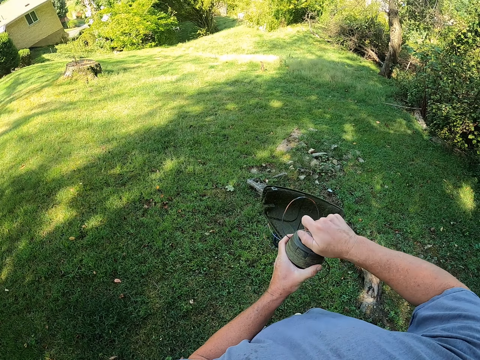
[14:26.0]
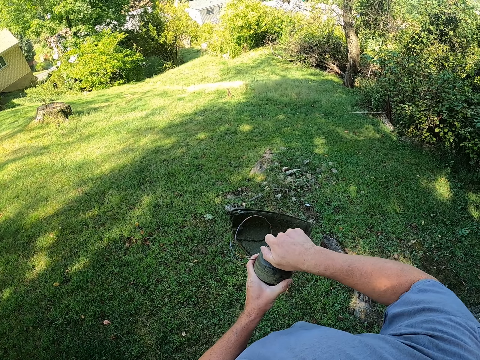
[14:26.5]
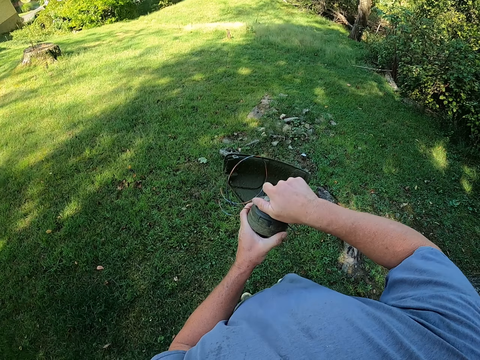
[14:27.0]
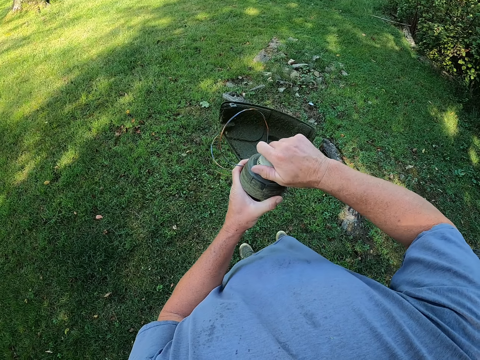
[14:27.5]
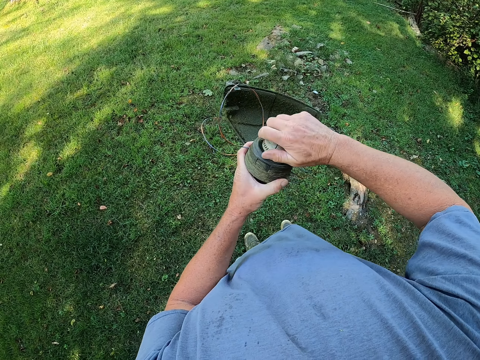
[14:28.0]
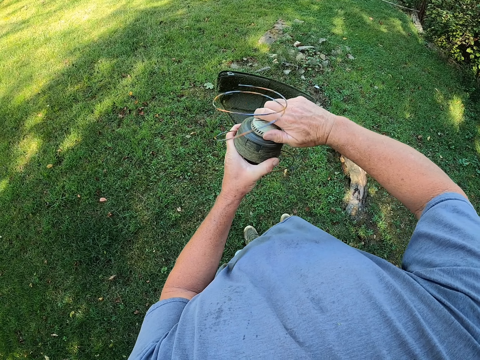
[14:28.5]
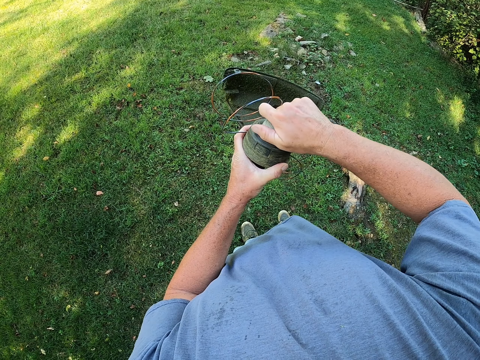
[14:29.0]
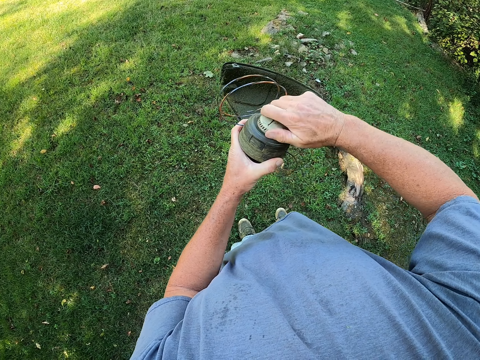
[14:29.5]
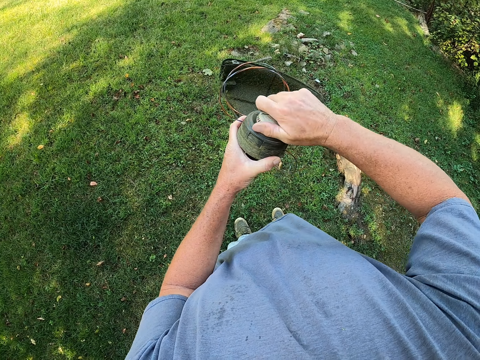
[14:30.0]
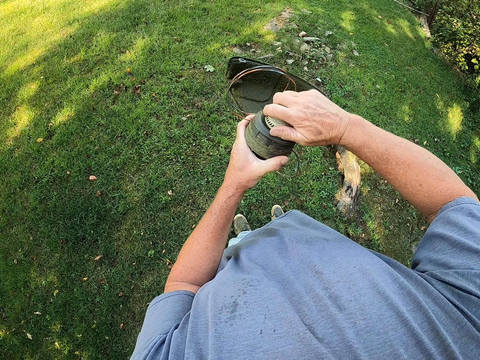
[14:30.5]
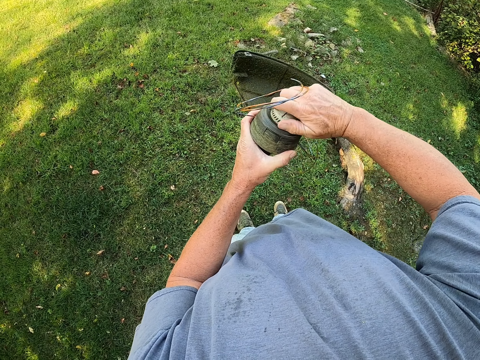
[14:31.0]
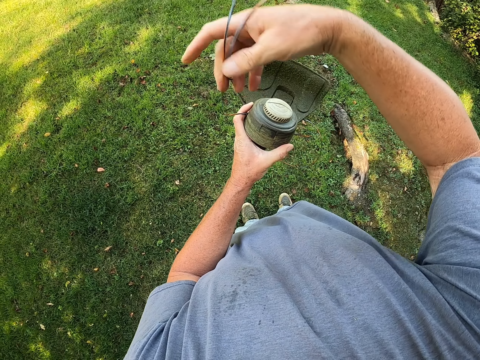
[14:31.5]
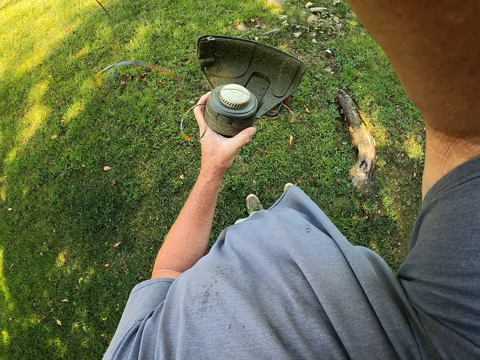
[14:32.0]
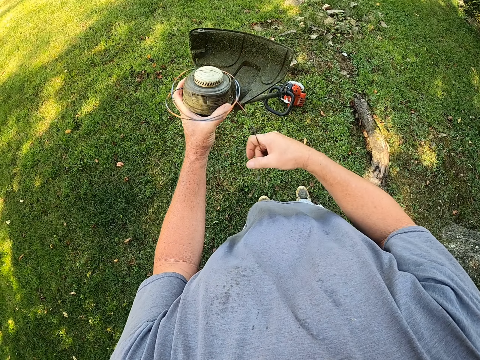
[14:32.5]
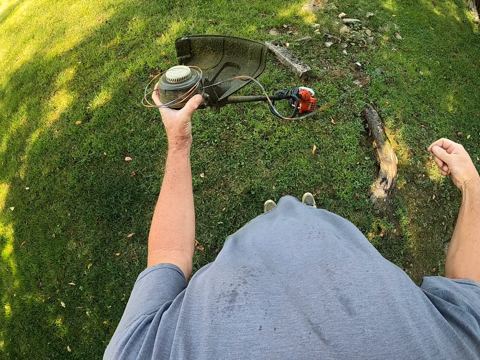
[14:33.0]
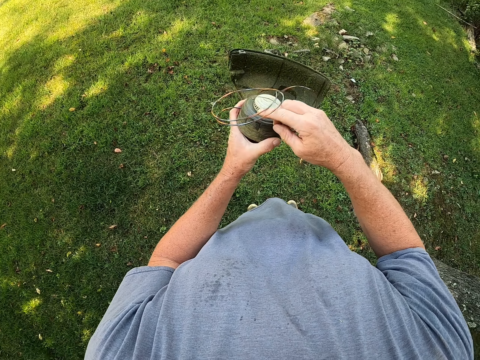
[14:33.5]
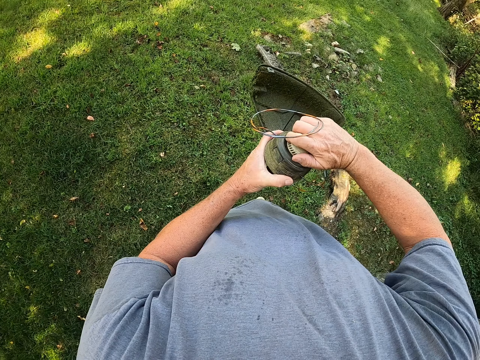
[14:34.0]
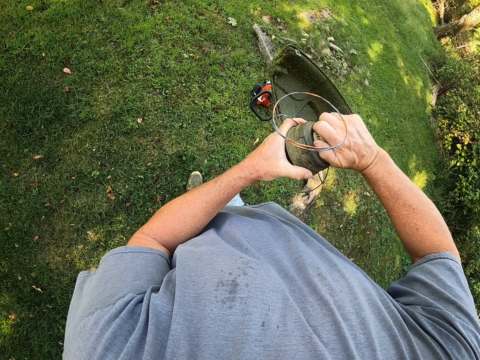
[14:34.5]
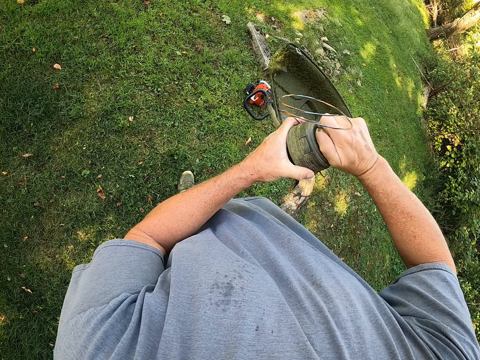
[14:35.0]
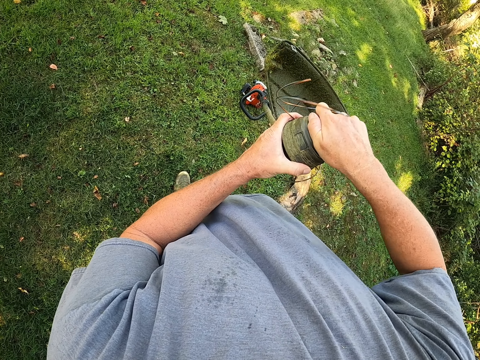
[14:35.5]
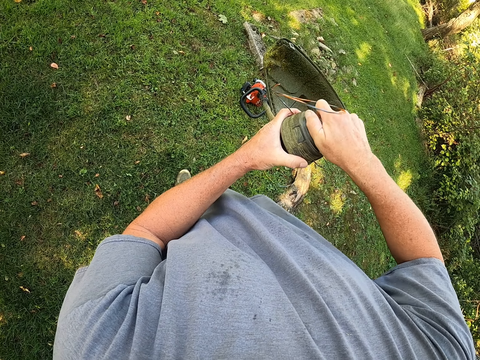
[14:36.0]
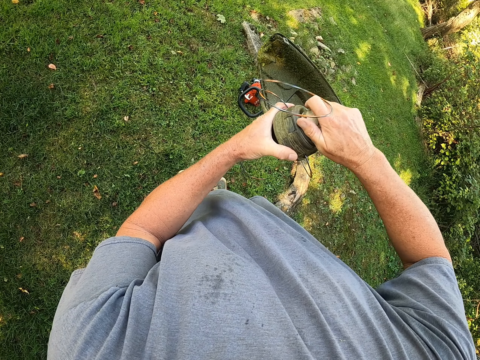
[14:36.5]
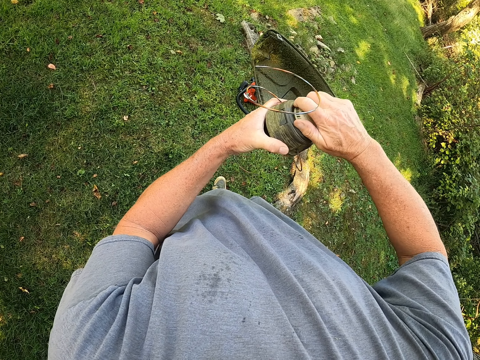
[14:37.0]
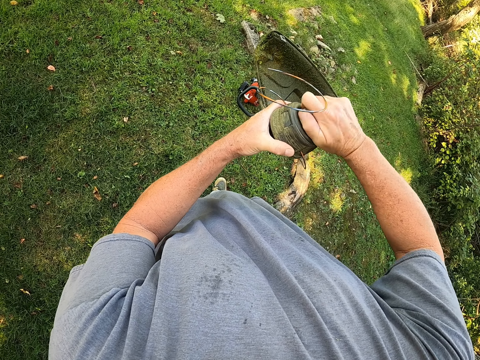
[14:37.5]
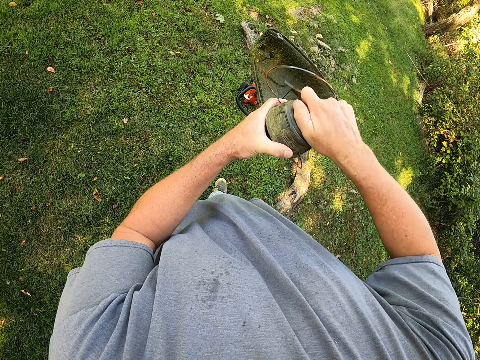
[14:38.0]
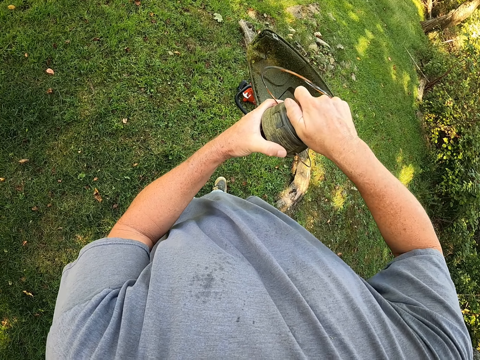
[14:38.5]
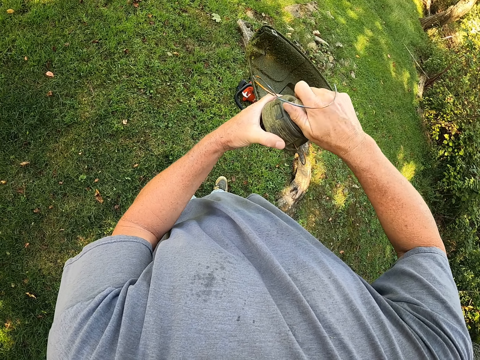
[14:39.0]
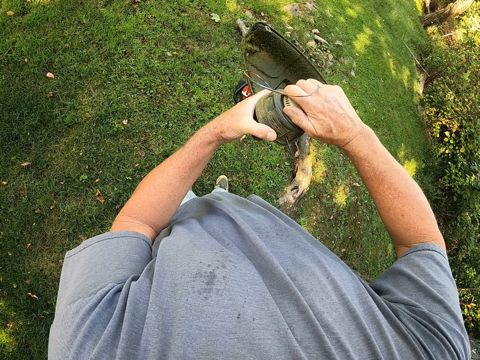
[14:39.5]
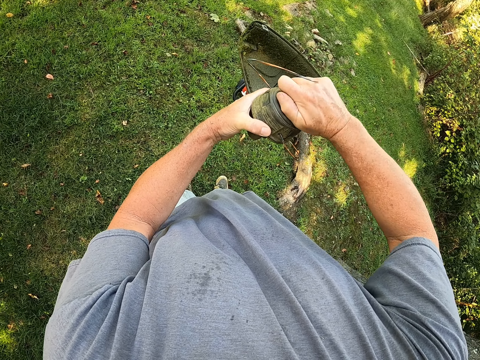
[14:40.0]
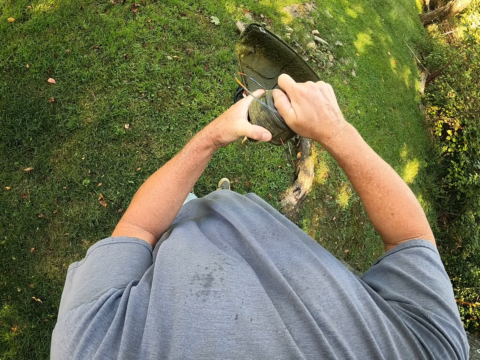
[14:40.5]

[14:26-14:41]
The camera wearer fixes the grass cutter head. They pull the wire up, move the wire and move something.

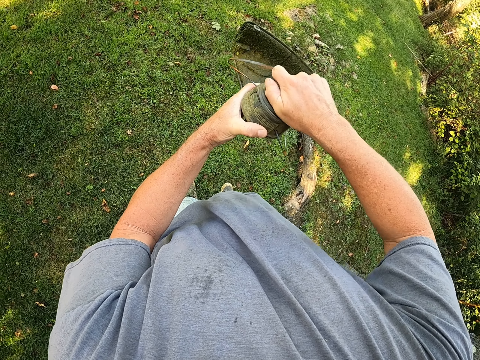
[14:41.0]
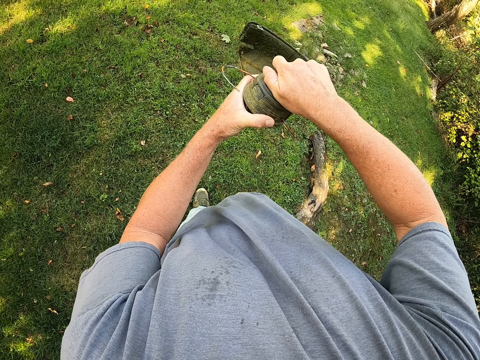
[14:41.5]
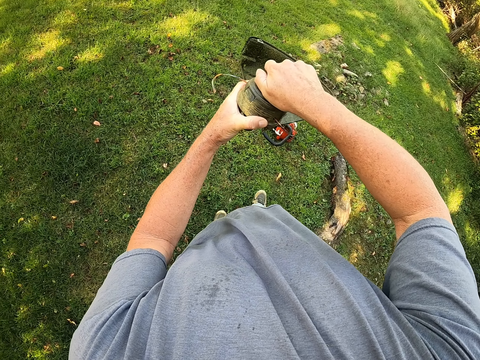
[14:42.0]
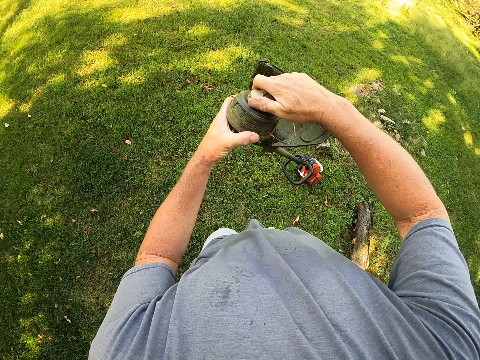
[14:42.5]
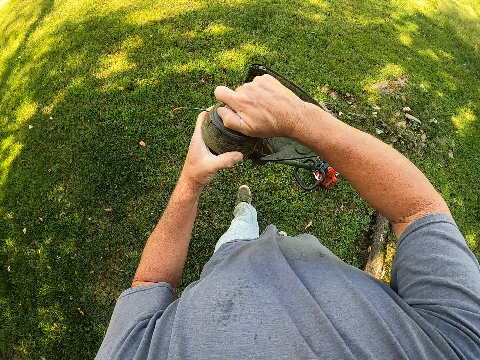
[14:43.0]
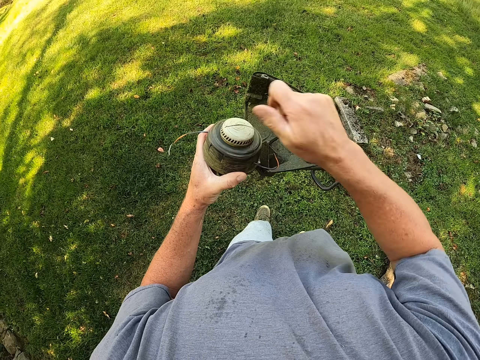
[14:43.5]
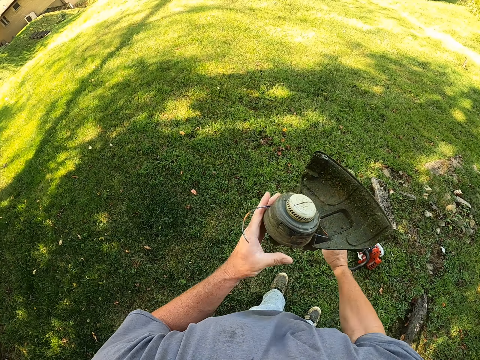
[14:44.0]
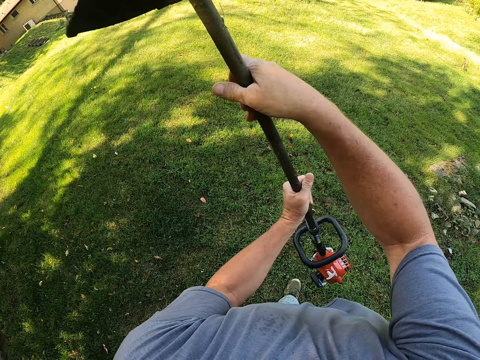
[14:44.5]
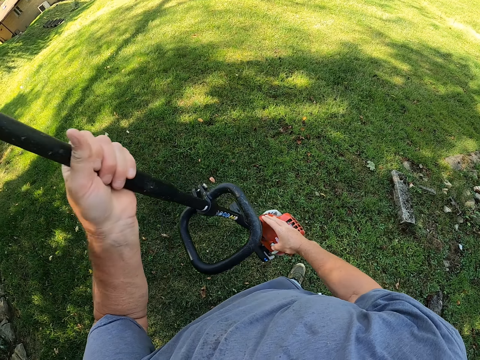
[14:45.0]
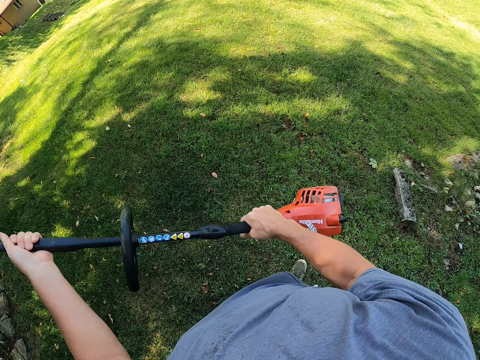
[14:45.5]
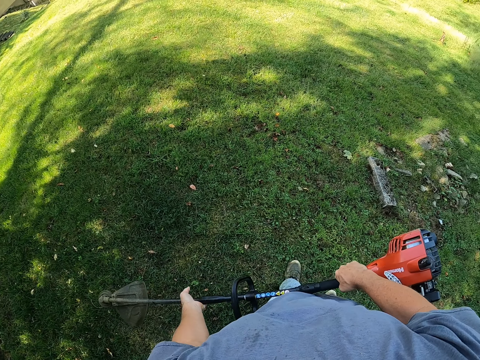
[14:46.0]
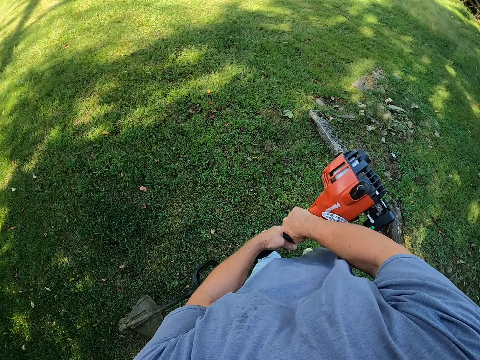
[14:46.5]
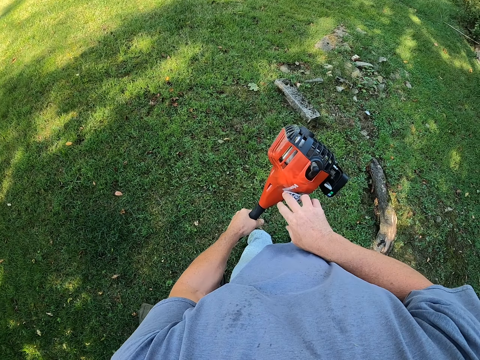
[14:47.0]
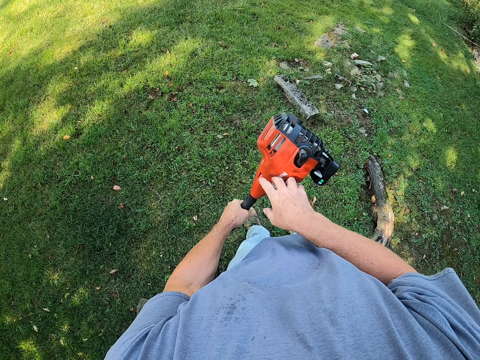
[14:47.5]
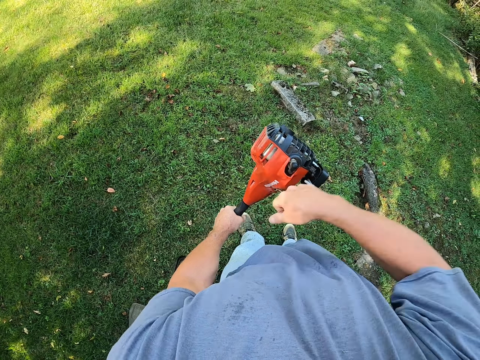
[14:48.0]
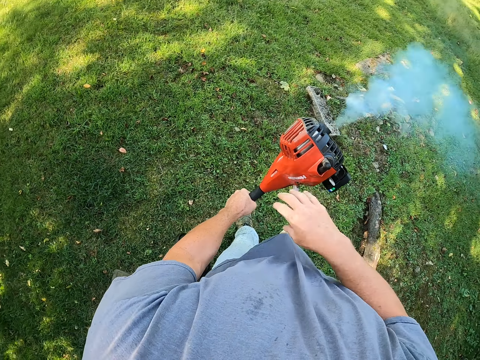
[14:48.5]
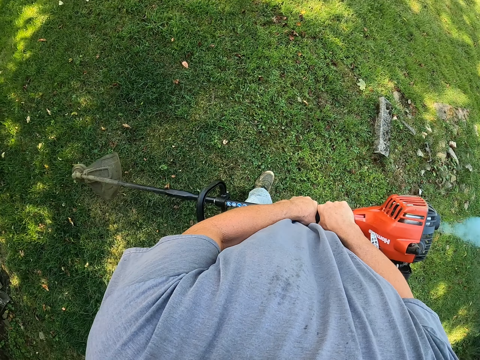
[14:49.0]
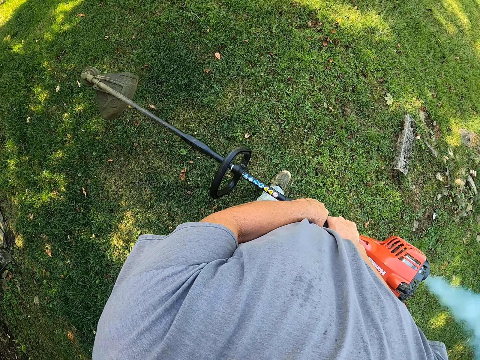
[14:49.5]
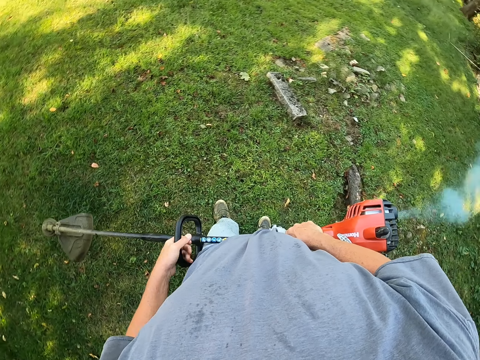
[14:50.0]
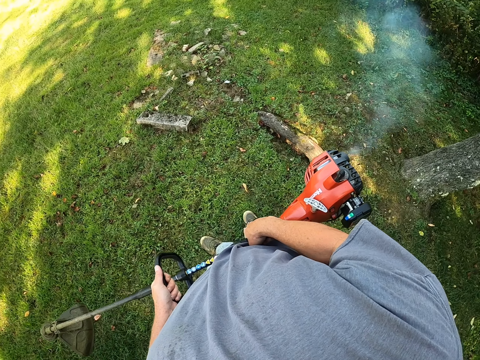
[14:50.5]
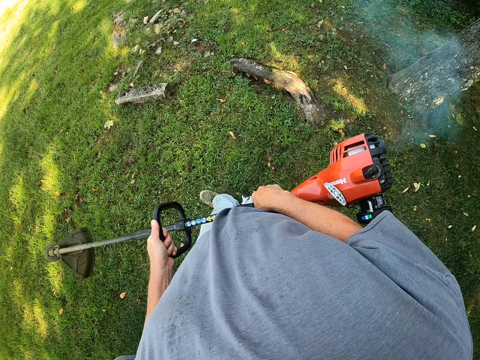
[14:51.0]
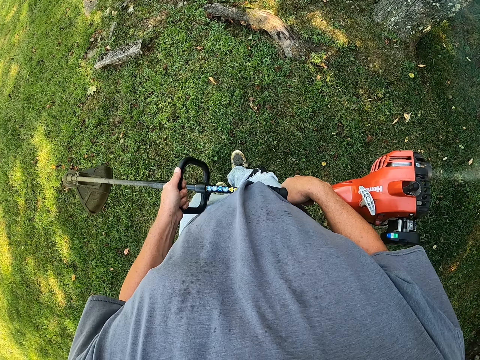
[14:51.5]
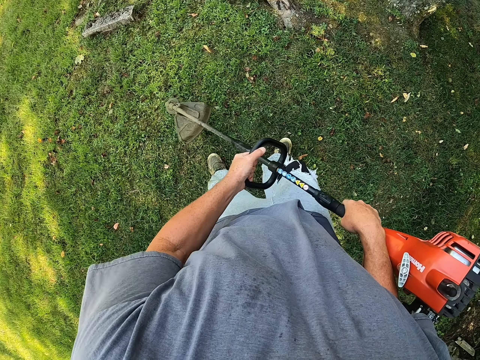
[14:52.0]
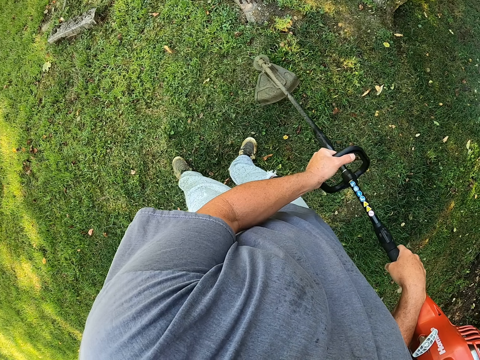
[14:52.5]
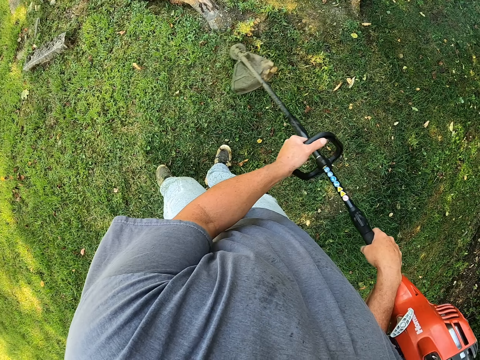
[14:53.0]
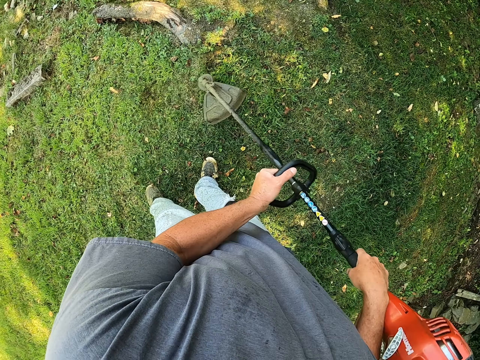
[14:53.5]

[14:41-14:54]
The camera wearer turns the lawn mower. They ignite the lawn mower. They hold the lawn mower with the hand. They cut the grass with the lawn mower.
